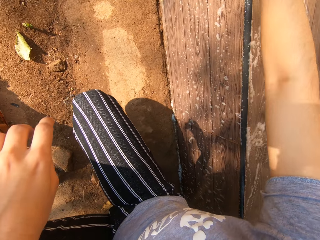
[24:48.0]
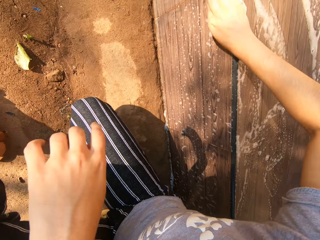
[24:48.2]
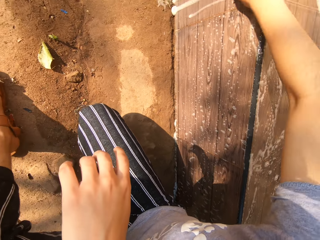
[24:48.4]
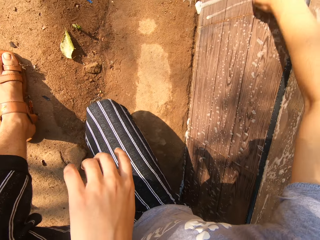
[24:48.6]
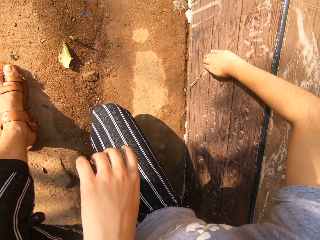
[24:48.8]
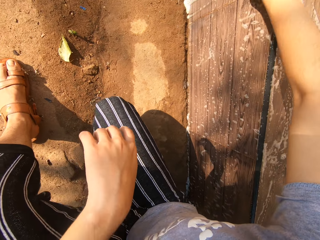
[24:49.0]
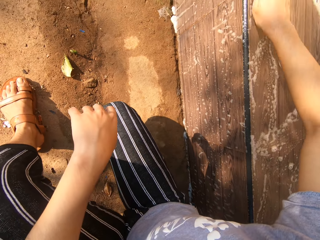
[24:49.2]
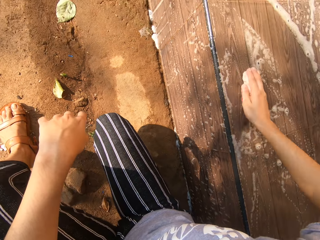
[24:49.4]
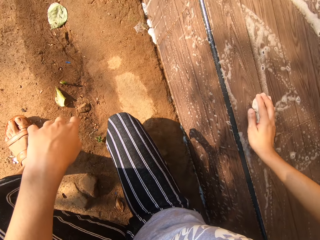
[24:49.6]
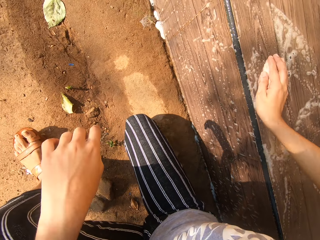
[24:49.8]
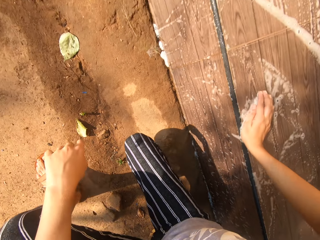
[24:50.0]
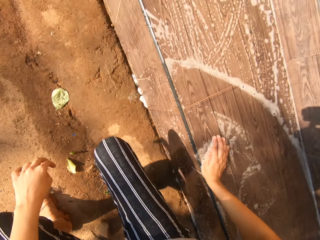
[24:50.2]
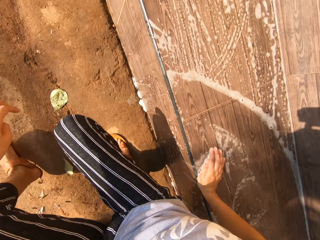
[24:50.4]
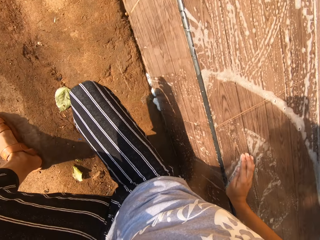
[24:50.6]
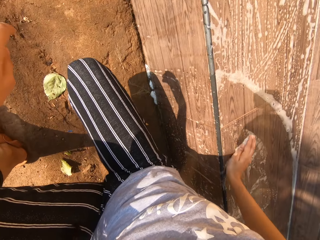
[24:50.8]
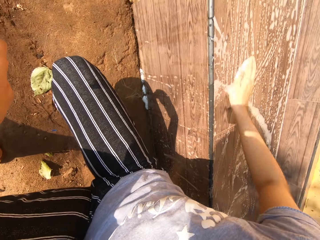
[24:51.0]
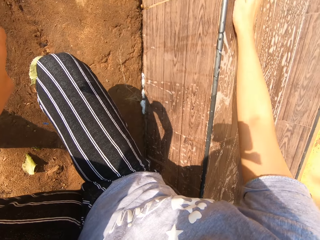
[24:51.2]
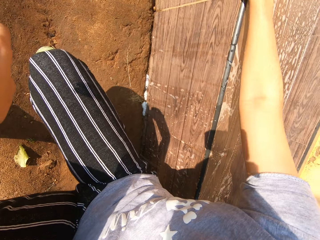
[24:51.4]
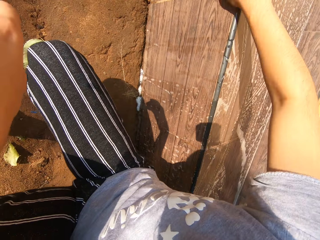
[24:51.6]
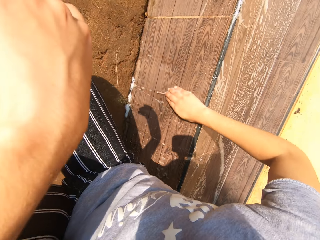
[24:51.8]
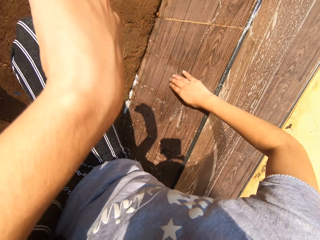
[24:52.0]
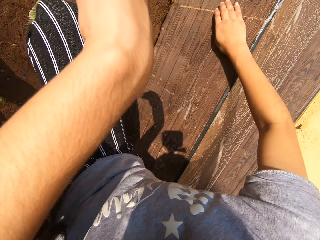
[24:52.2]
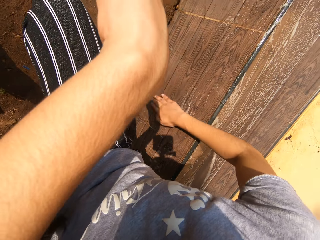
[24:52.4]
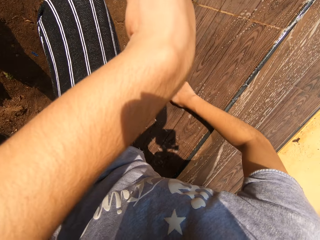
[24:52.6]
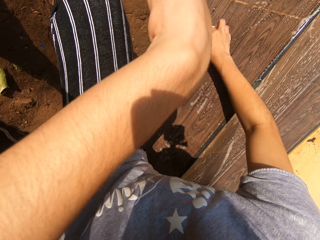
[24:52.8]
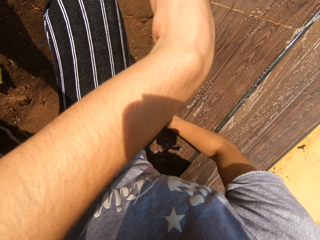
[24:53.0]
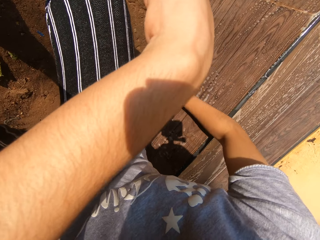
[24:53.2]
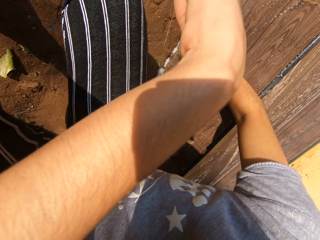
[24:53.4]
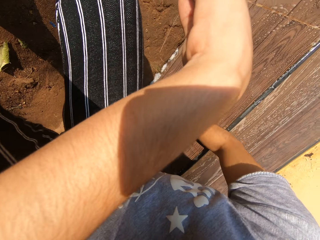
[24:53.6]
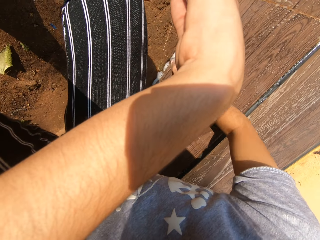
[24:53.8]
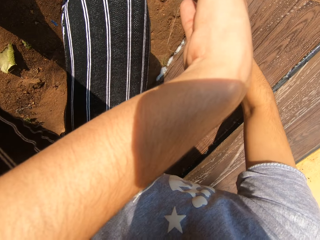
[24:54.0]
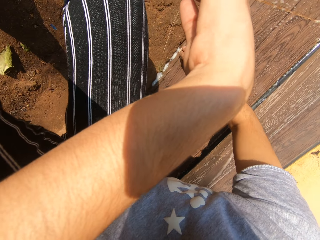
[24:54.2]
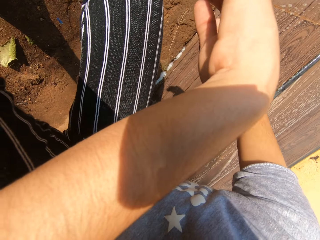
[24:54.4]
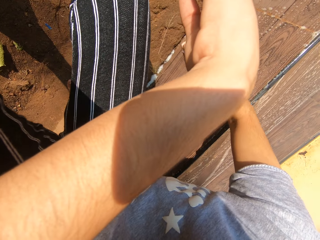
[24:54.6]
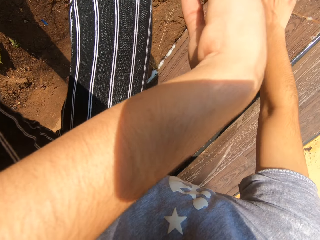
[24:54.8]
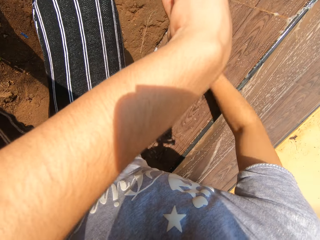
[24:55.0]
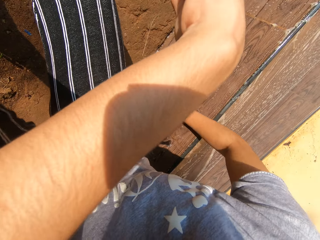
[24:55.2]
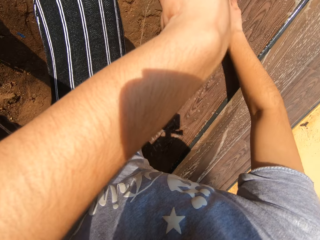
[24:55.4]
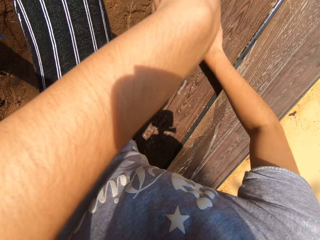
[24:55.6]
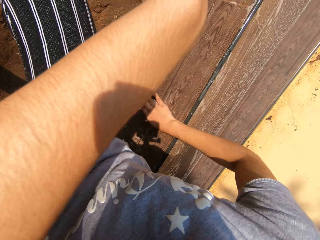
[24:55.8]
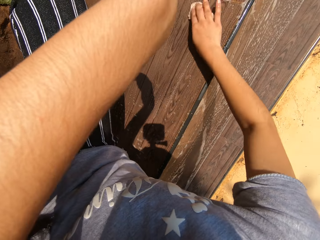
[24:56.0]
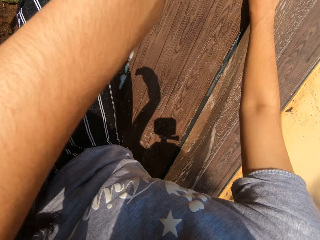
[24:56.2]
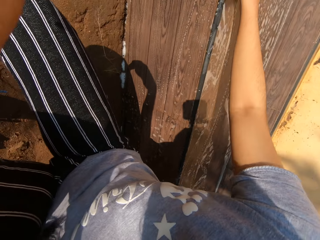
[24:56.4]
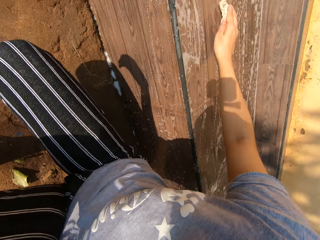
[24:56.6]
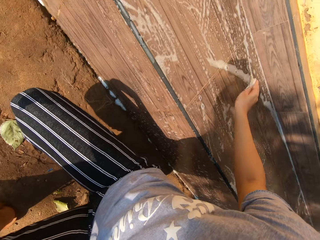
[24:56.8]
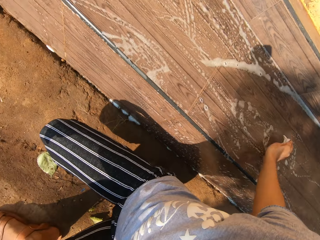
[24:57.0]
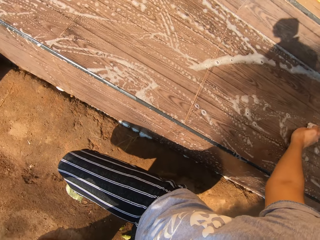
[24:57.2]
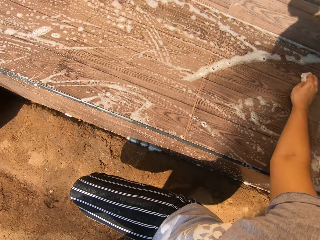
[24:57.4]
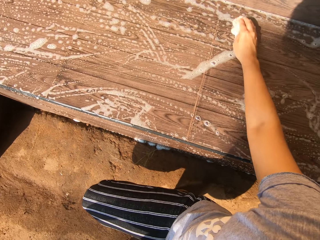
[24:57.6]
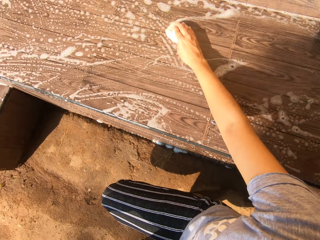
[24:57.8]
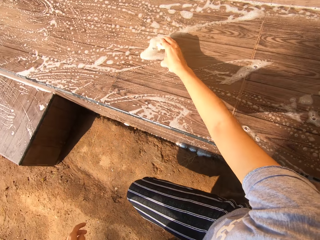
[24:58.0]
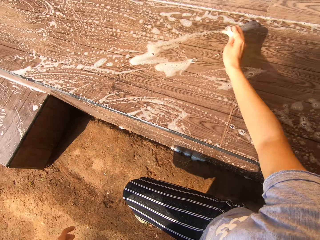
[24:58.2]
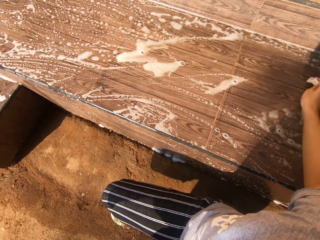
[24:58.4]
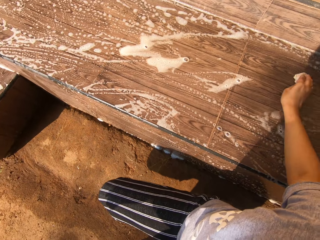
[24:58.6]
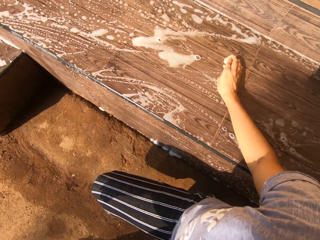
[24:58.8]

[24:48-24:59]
The camera wearer moves slightly forward. She cleans the seat or veranda with the cloth in her right hand.

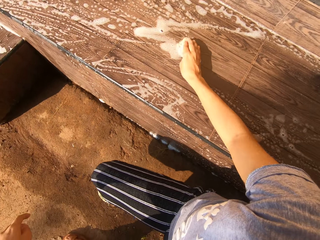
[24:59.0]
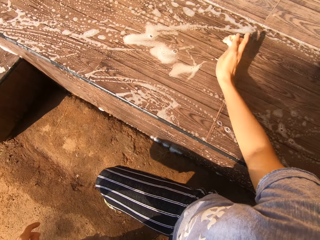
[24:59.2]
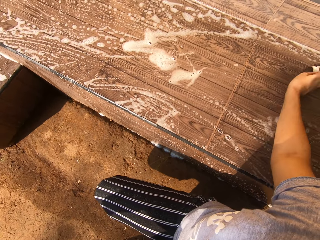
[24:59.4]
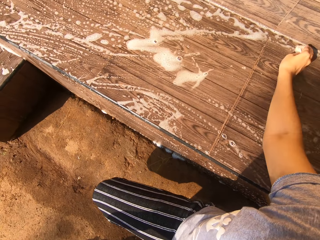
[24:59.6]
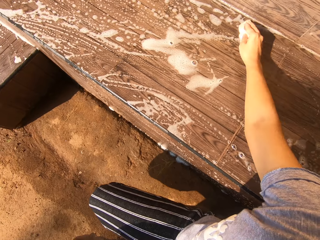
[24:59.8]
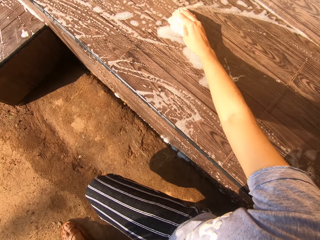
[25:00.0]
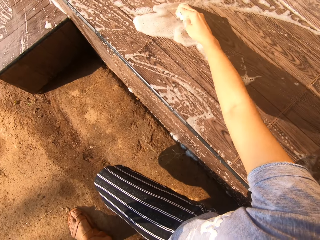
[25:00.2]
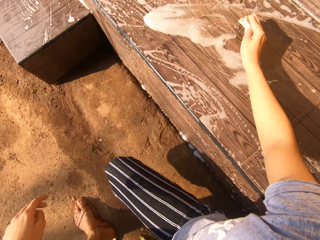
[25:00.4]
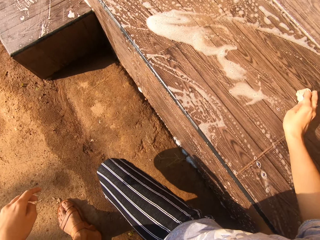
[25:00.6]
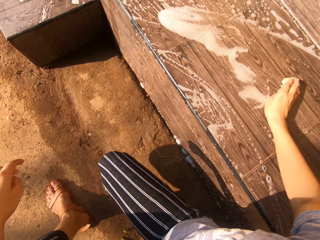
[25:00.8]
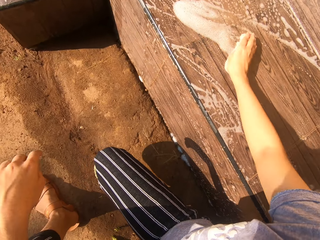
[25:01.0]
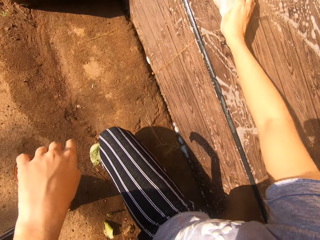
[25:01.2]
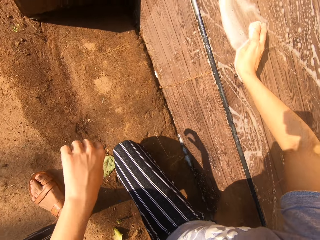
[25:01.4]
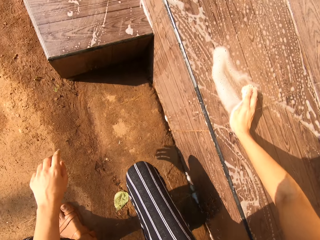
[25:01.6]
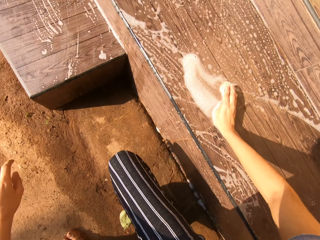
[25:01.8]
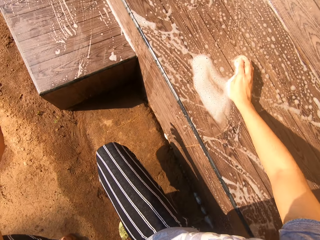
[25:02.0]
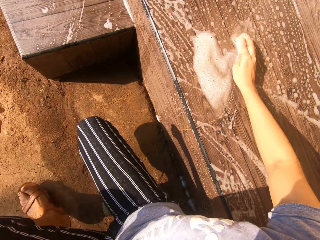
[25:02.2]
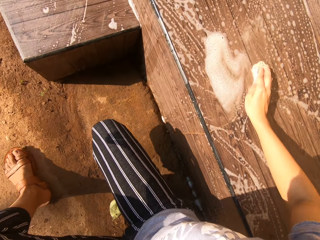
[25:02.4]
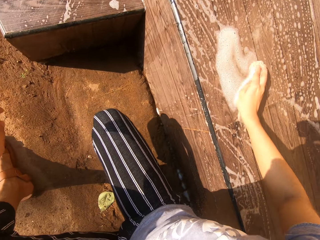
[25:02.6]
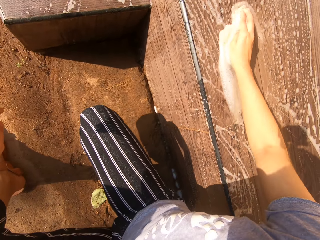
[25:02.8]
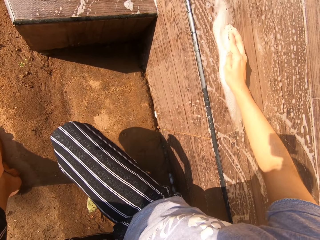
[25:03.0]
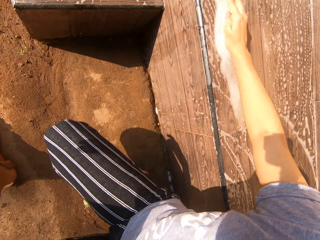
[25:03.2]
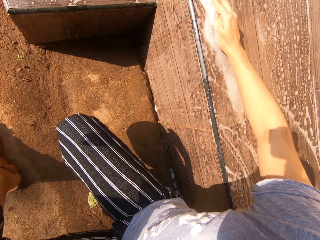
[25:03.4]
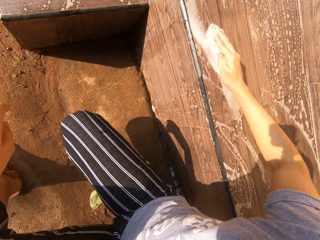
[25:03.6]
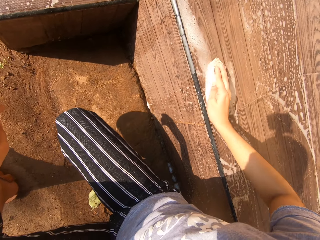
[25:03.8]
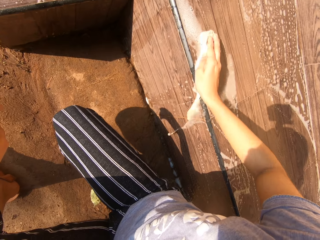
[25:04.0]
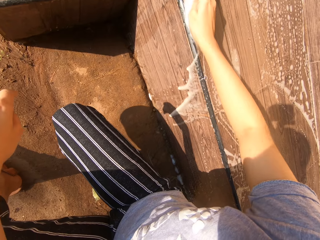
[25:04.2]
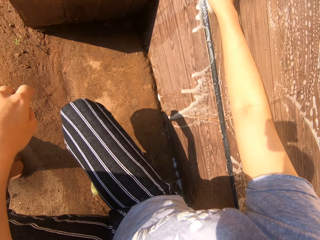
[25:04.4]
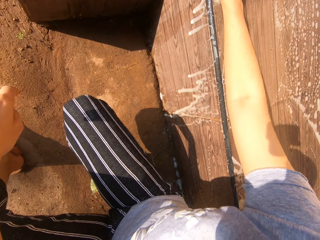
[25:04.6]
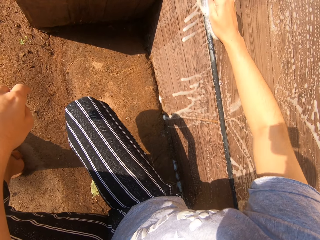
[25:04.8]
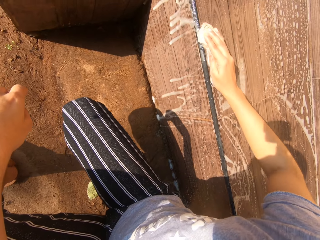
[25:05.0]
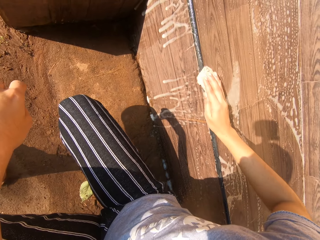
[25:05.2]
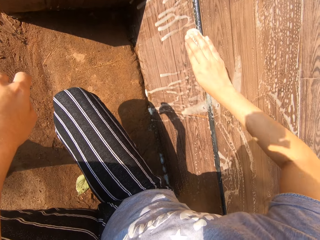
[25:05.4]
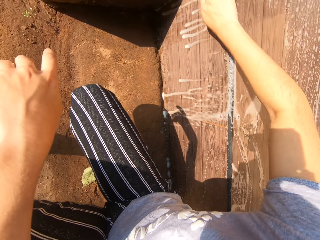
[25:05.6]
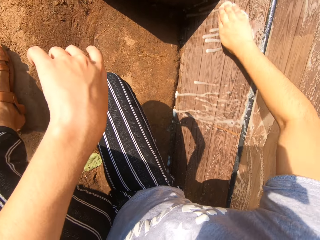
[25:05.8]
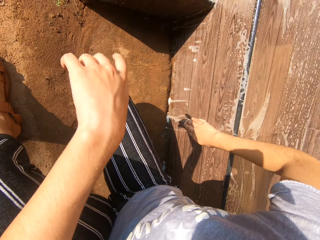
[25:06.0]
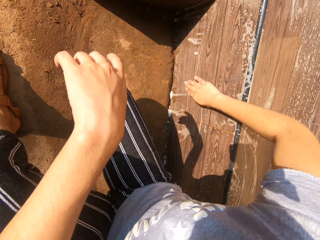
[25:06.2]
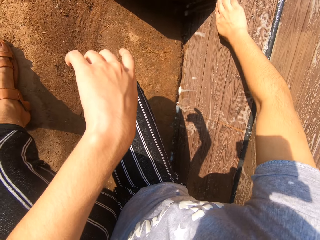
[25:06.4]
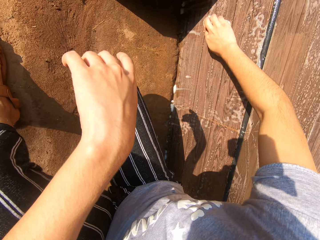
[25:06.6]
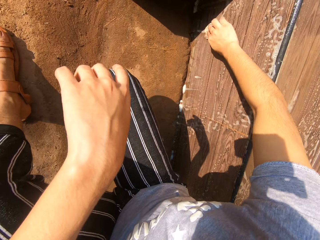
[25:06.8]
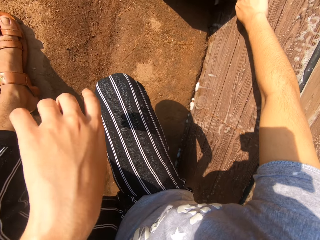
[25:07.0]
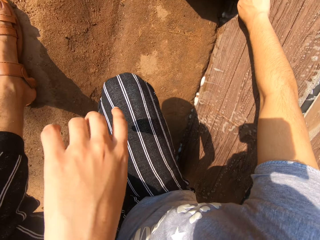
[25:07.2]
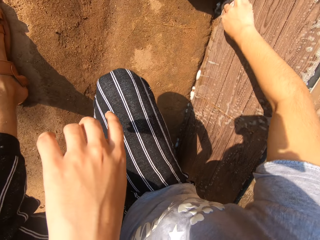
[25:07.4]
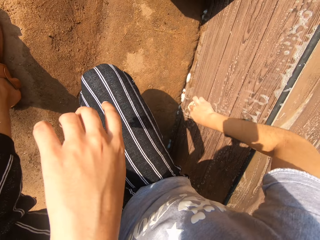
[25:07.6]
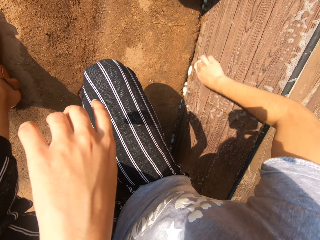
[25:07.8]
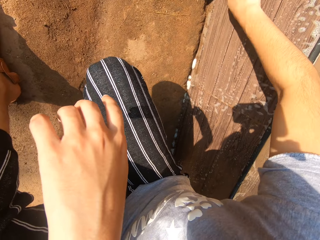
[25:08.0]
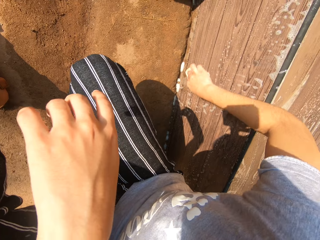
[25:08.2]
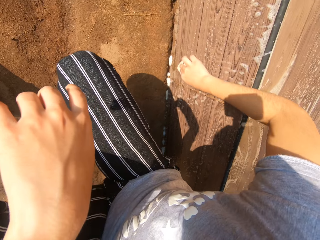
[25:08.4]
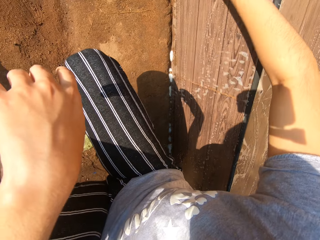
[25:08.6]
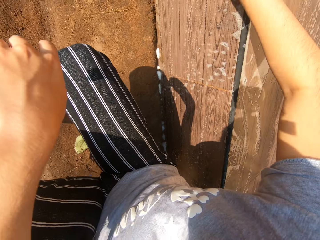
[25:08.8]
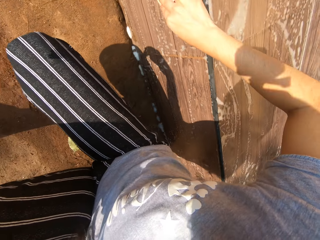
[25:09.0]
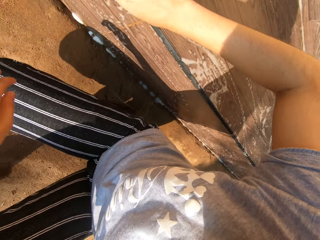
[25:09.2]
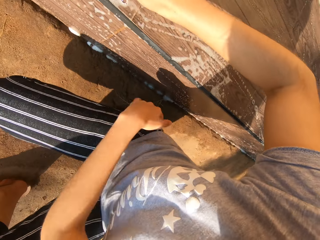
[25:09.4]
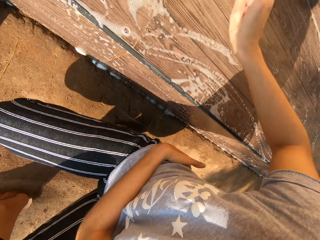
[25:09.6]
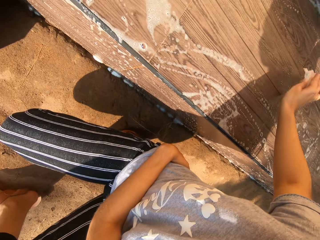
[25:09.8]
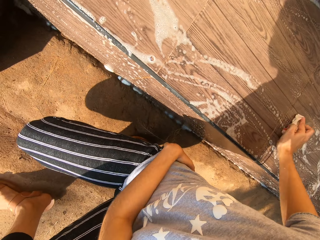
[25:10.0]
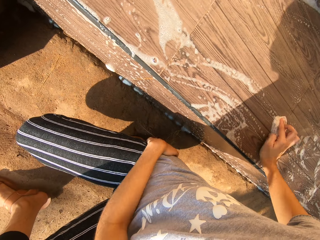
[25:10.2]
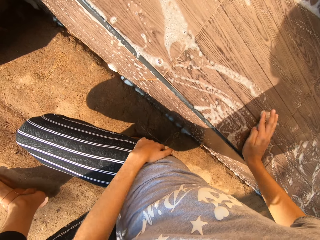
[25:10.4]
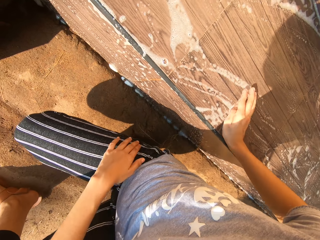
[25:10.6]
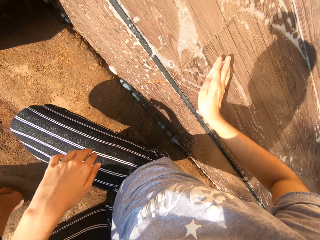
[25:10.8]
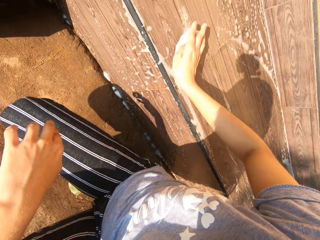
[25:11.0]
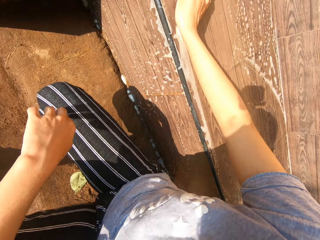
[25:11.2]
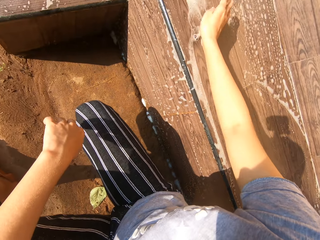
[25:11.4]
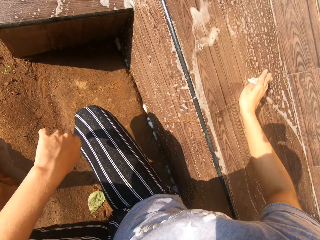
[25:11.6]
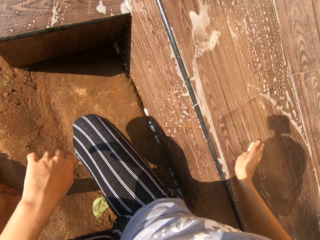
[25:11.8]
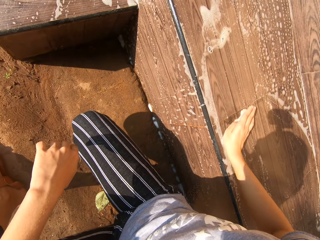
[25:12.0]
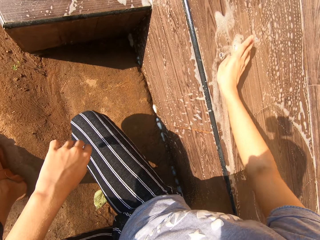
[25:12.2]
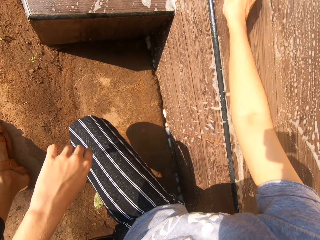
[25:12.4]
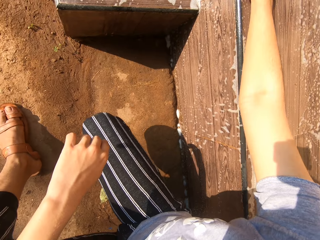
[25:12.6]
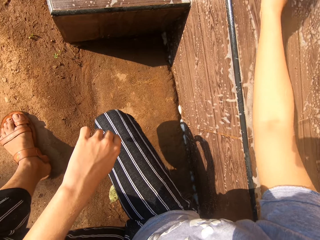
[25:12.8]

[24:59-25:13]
The camera wearer moves slightly forward. She cleans the seat or veranda with the cloth in her right hand. She puts her left hand on her waist.
